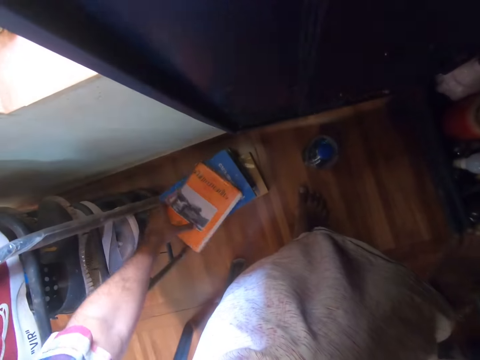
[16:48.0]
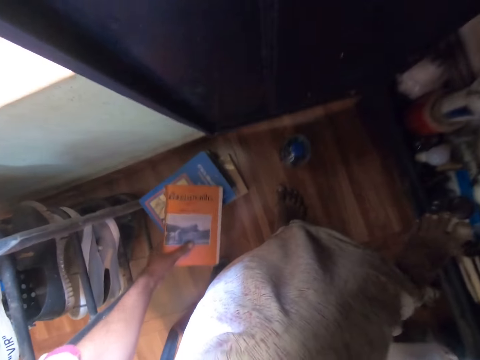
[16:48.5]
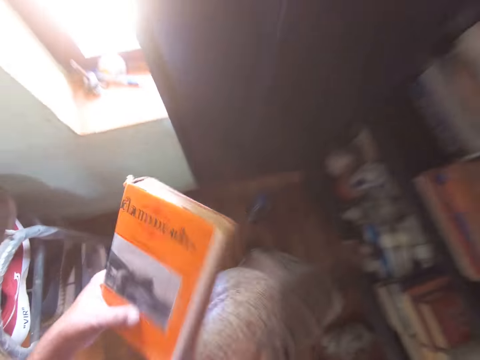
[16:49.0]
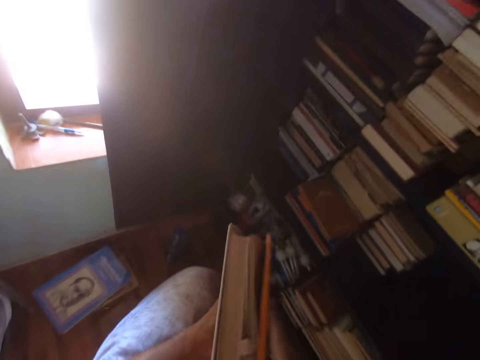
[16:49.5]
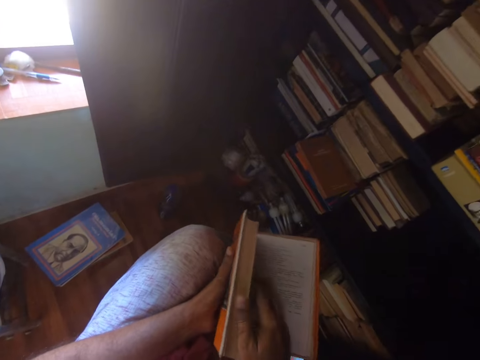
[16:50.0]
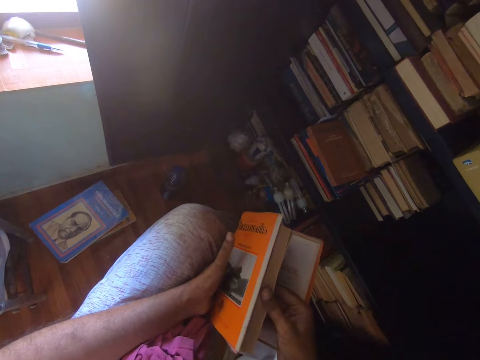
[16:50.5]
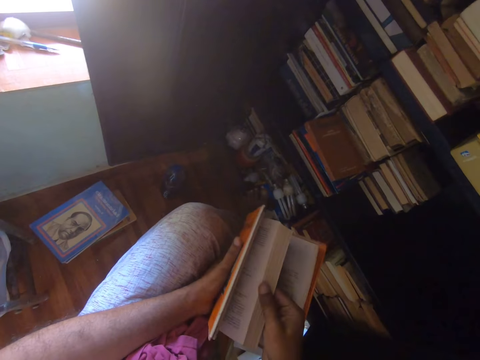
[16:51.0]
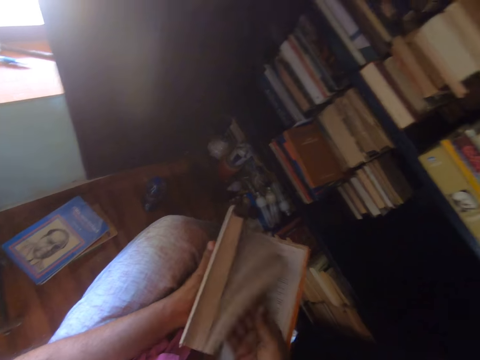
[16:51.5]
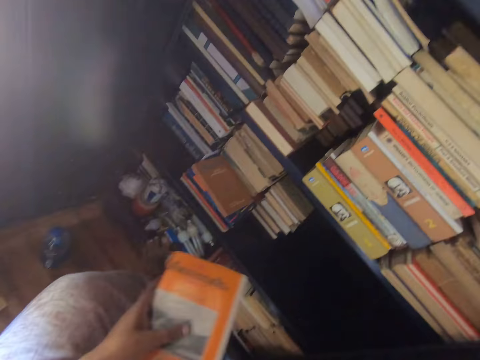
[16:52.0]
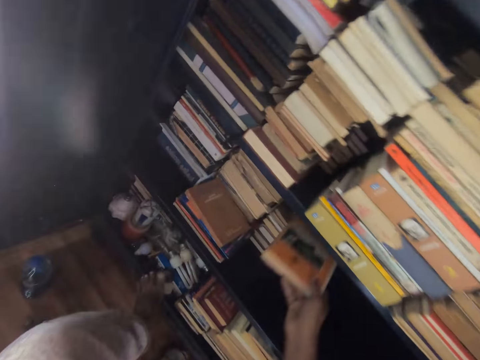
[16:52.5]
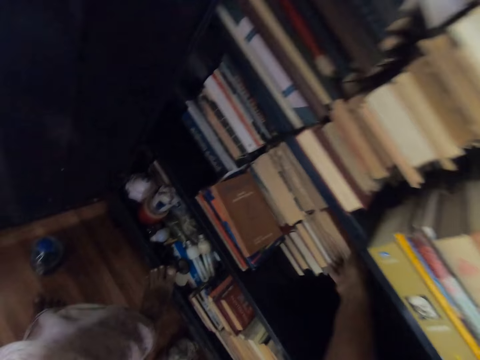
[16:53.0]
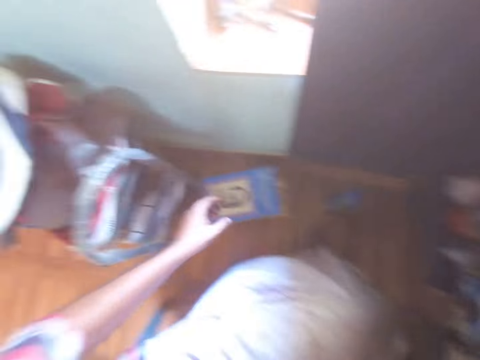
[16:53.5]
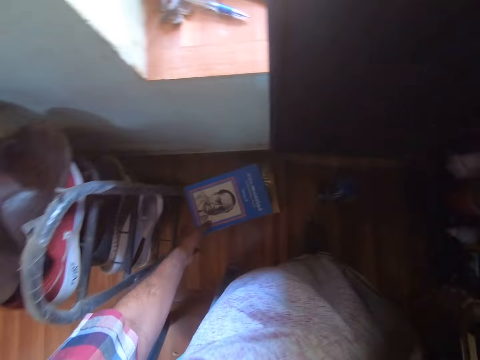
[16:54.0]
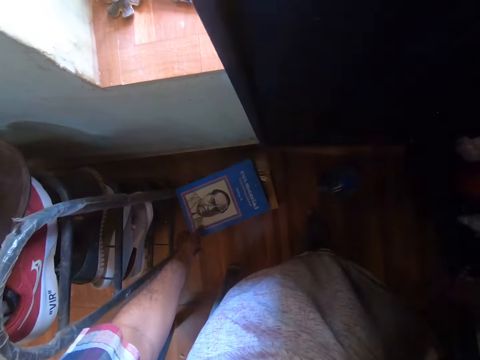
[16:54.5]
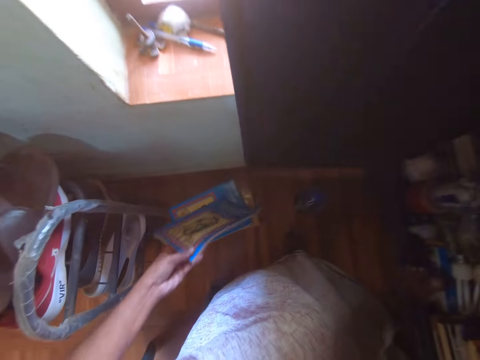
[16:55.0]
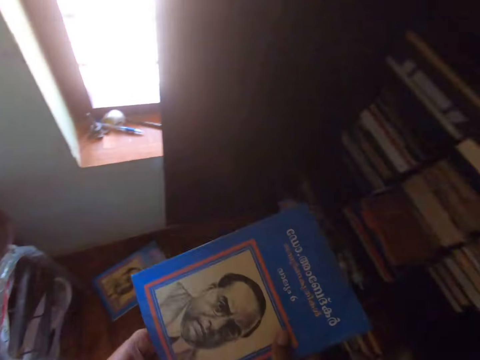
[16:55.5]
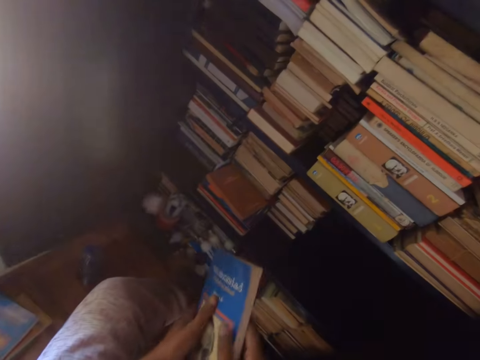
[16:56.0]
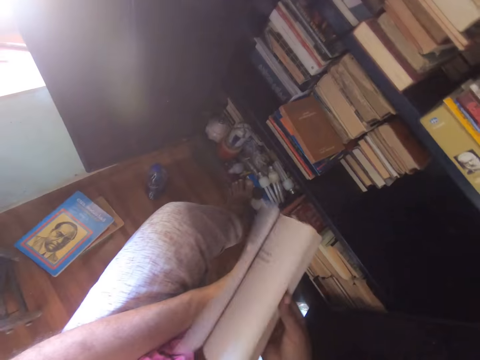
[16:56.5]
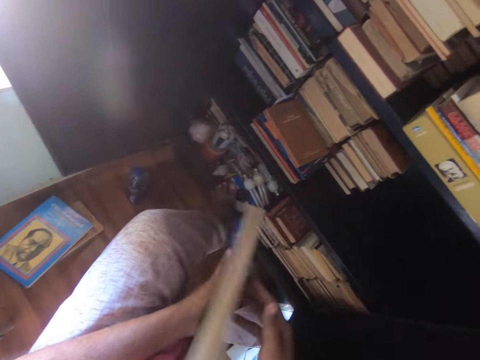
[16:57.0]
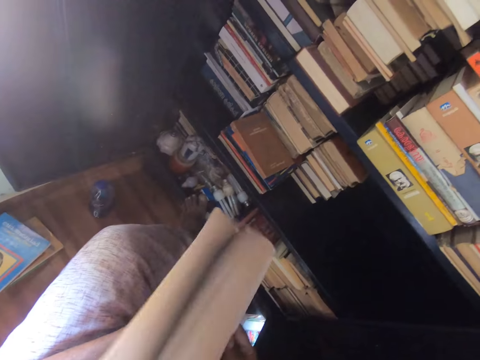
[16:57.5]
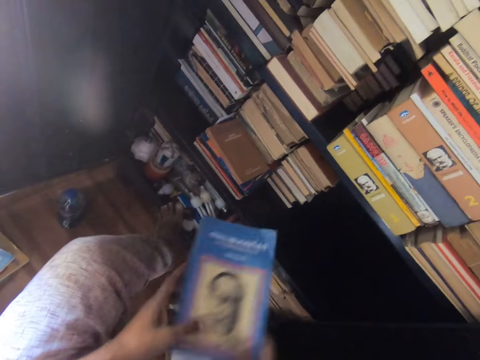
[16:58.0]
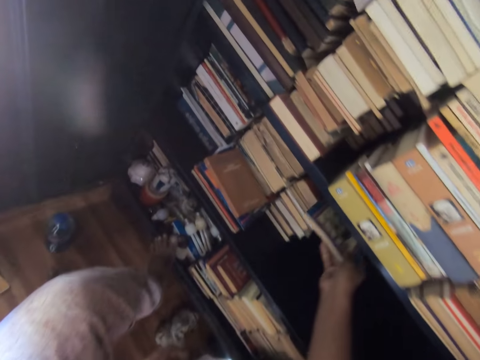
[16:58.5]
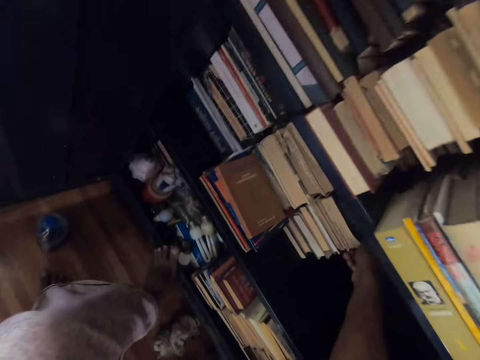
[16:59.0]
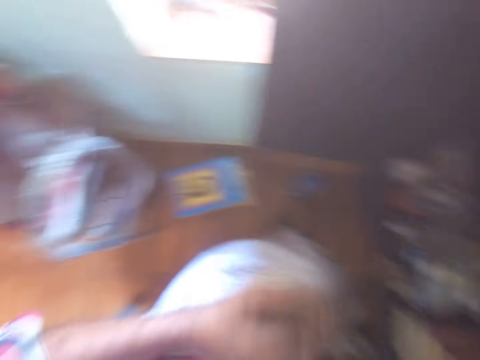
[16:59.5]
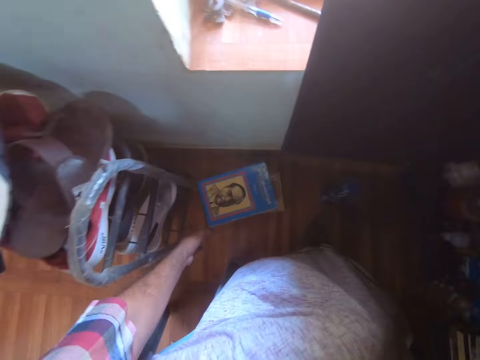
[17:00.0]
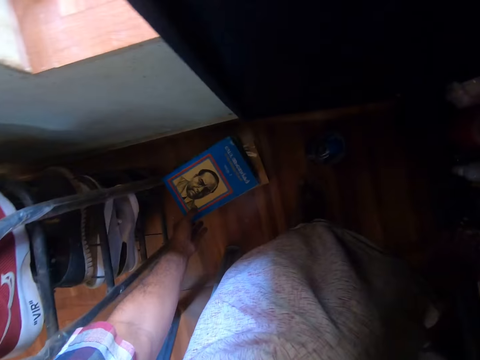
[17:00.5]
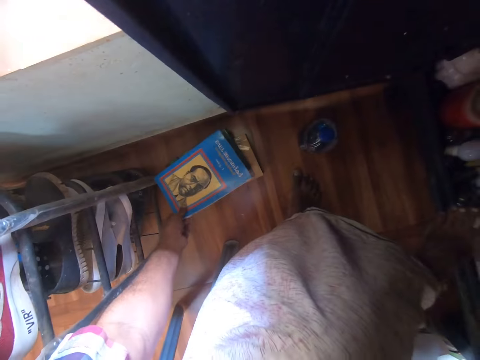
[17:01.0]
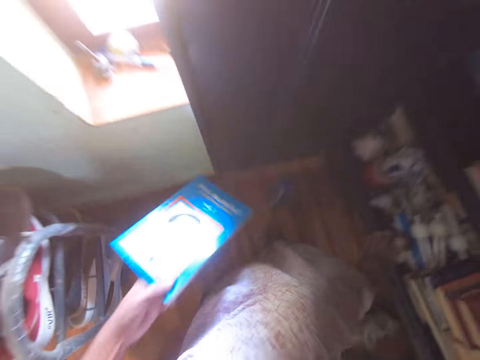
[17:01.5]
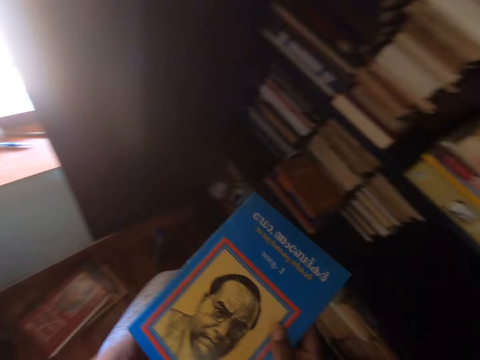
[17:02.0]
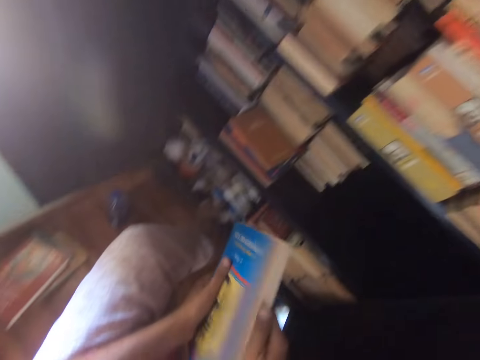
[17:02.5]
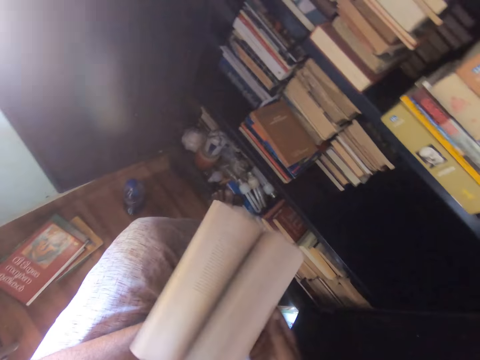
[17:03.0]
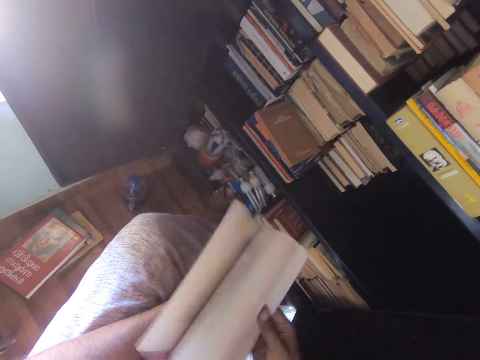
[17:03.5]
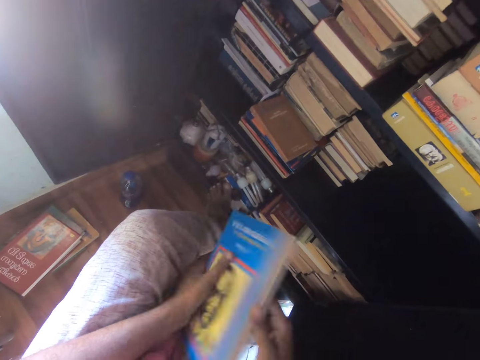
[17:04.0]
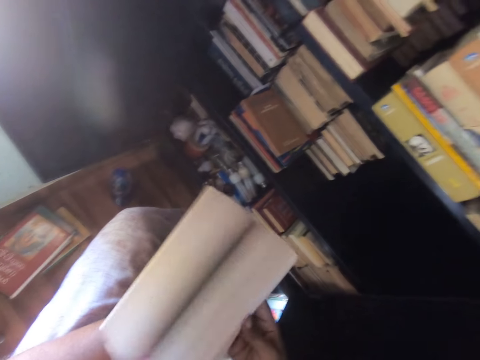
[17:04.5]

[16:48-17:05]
The camera wearer picks a book from down. They peruse the book. They open the book page. They put the book in the shelf. They look around. They pick a book. They open the book page. They peruse the book. They put the book in the shelf. They look around. They pick a book from down. They peruse the book. They open the book page.

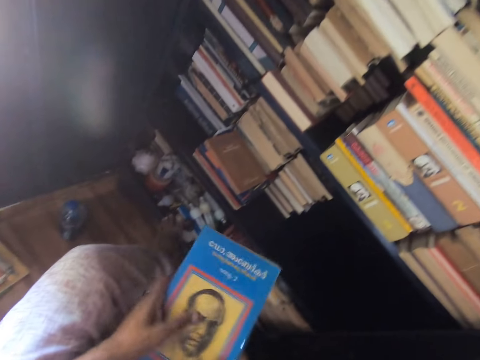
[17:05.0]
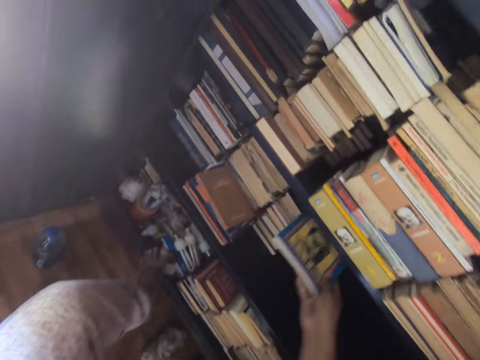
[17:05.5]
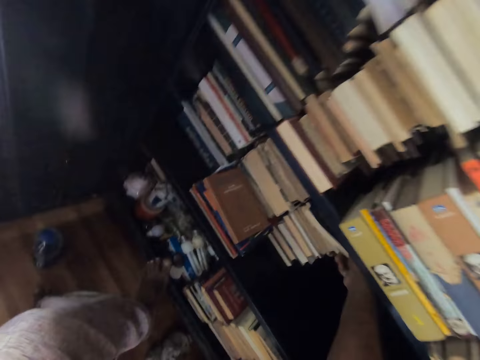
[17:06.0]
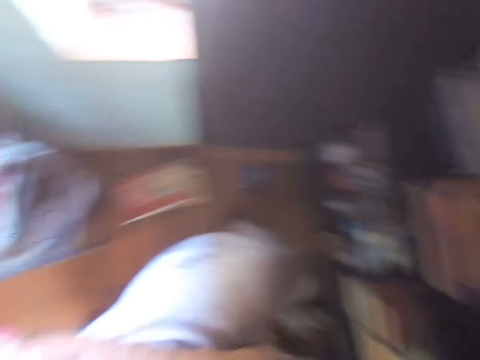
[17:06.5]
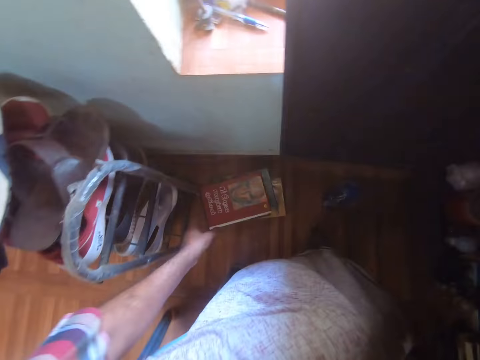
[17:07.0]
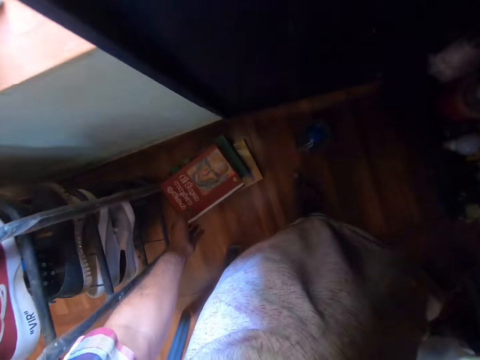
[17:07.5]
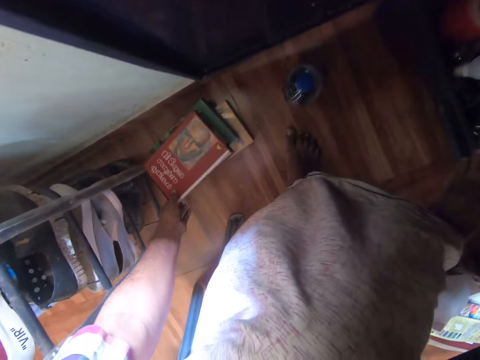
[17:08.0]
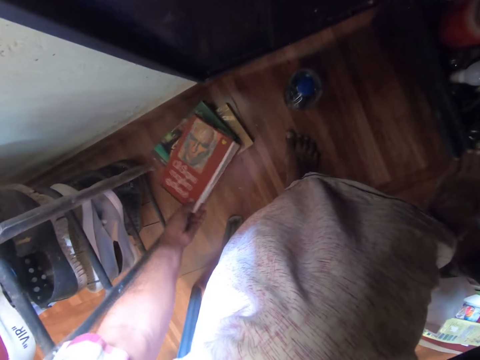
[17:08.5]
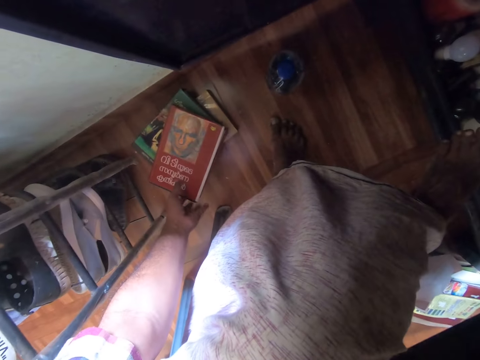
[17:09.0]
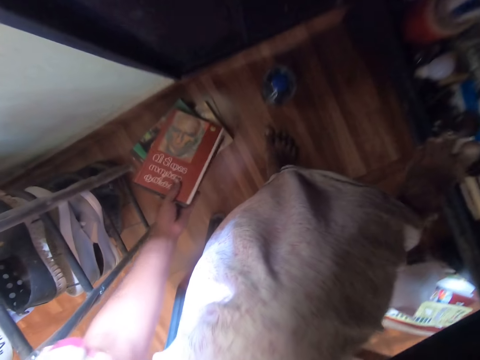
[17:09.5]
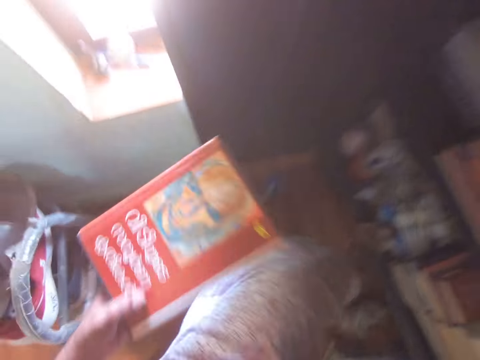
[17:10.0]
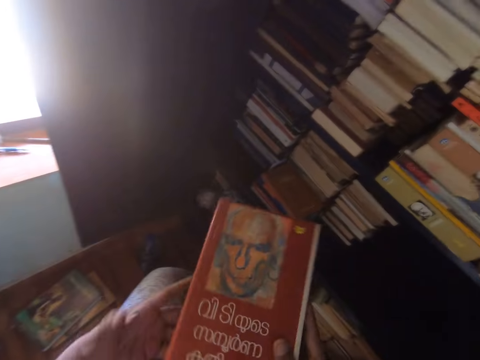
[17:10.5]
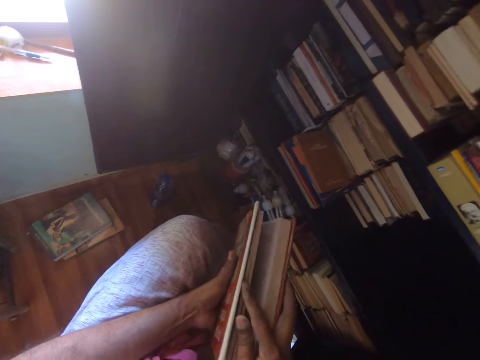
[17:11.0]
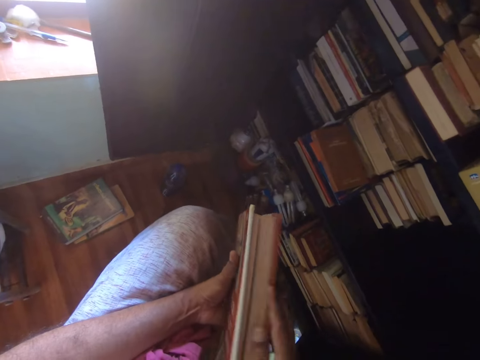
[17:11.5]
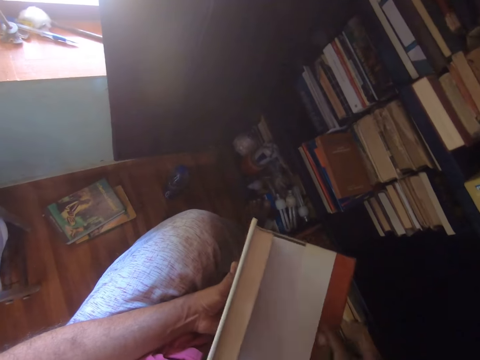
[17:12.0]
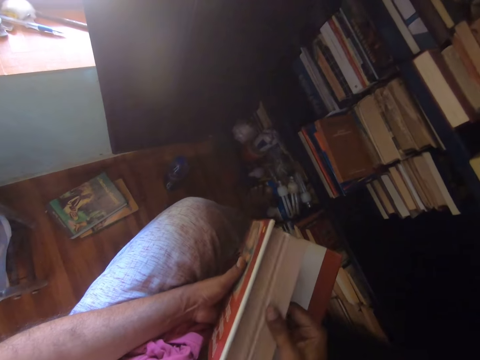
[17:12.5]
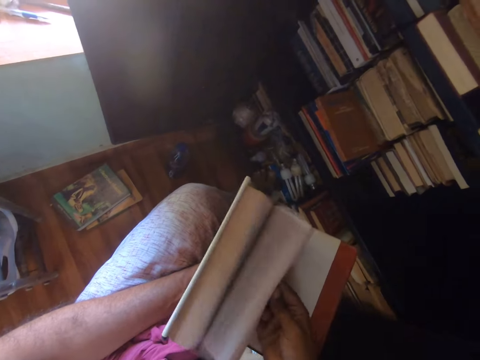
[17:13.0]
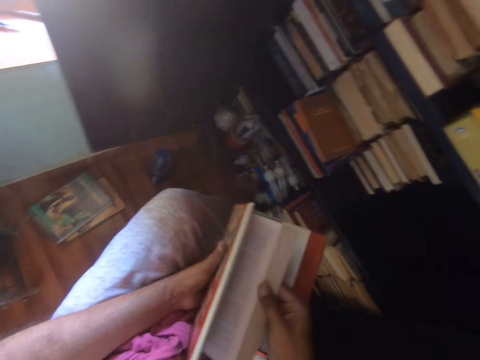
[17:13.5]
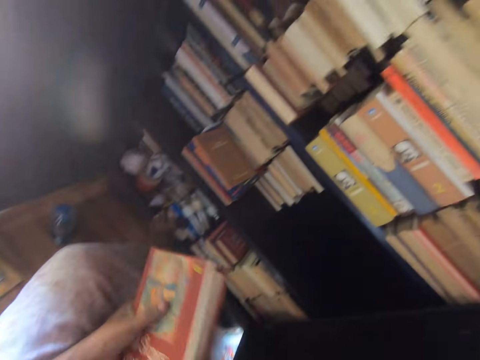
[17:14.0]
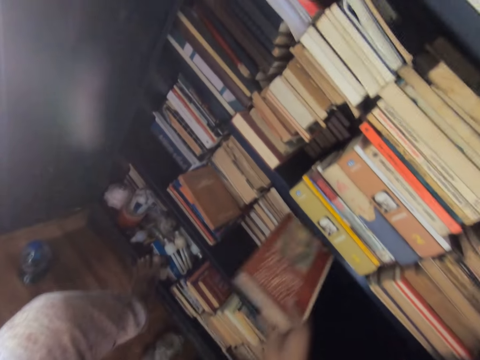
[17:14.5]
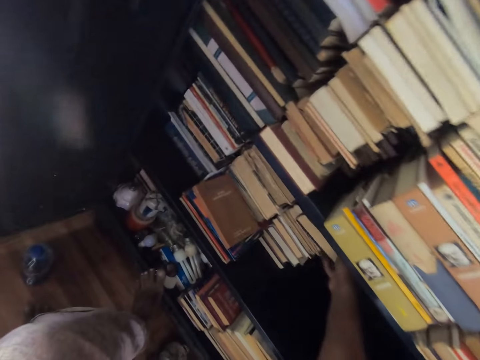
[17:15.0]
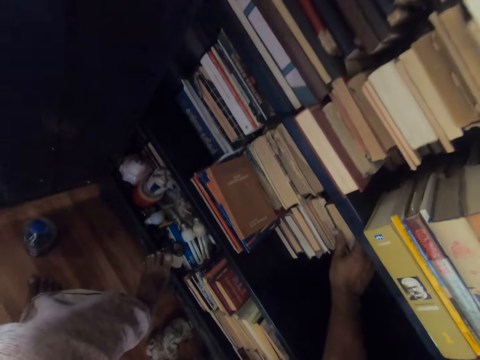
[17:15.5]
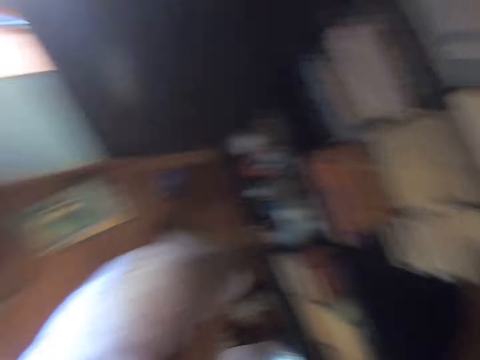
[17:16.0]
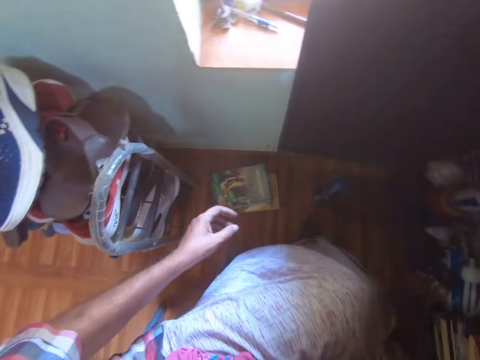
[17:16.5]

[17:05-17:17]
The camera wearer puts the book in the shelf. They look around. They pick the book from down. They peruse the book. They open the book page. They put the book in the shelf.
